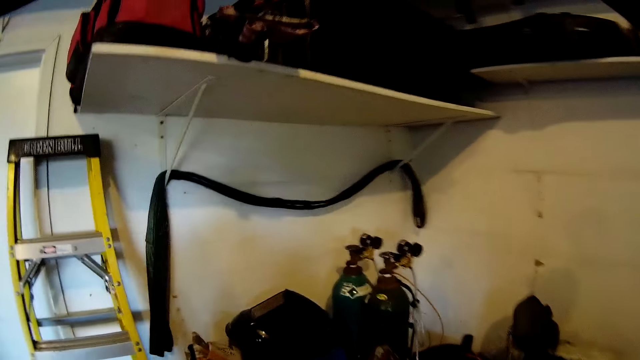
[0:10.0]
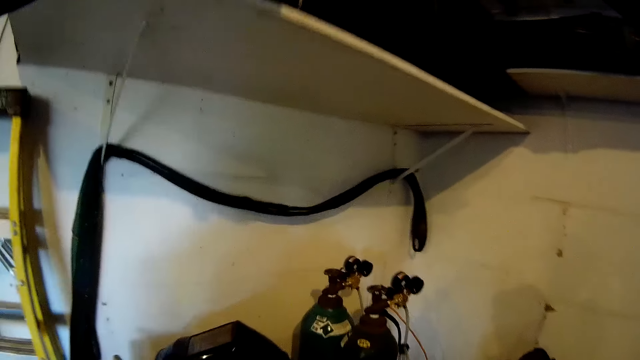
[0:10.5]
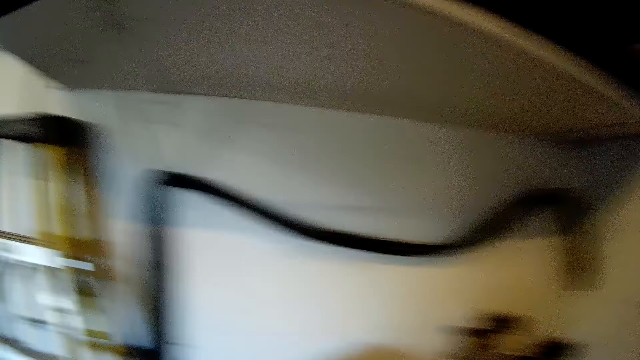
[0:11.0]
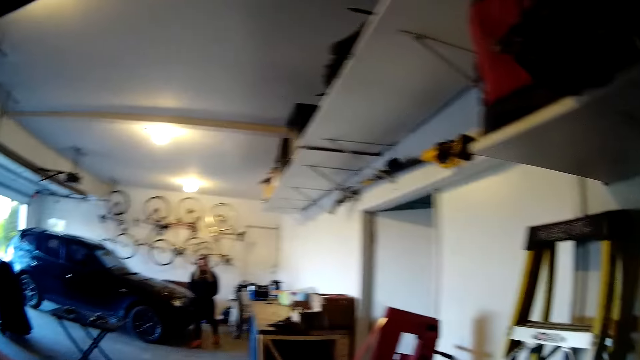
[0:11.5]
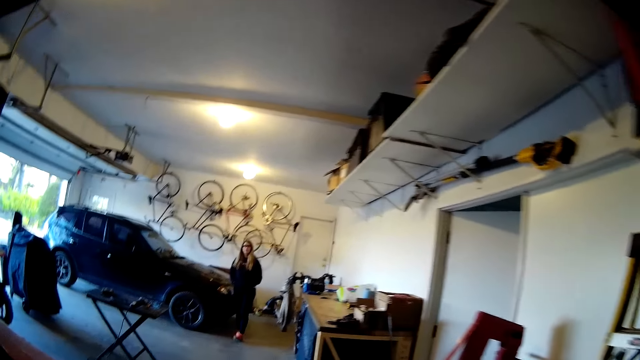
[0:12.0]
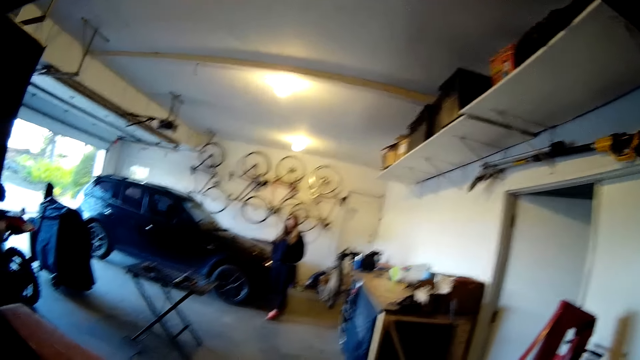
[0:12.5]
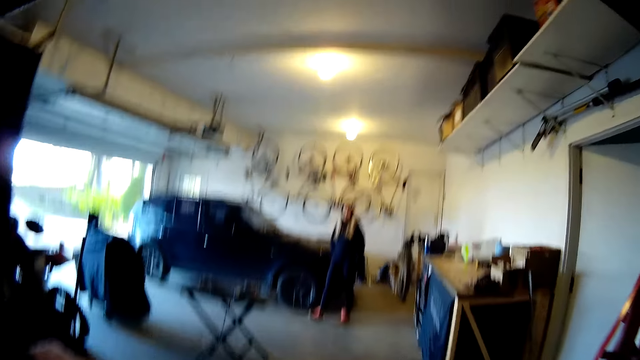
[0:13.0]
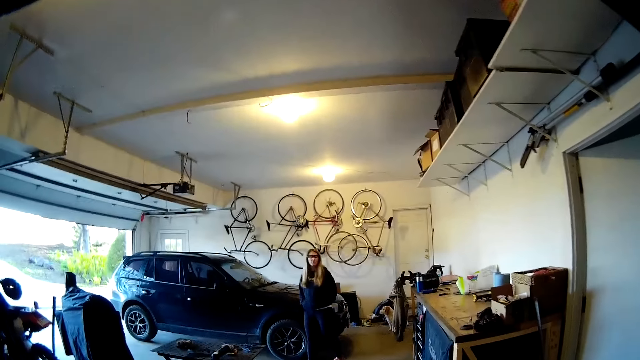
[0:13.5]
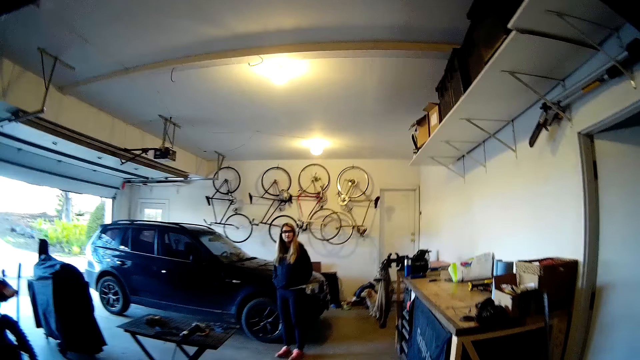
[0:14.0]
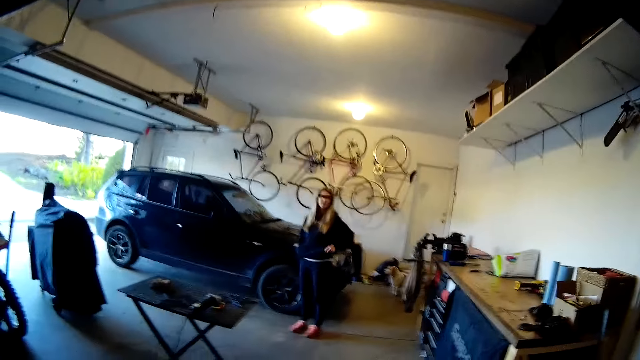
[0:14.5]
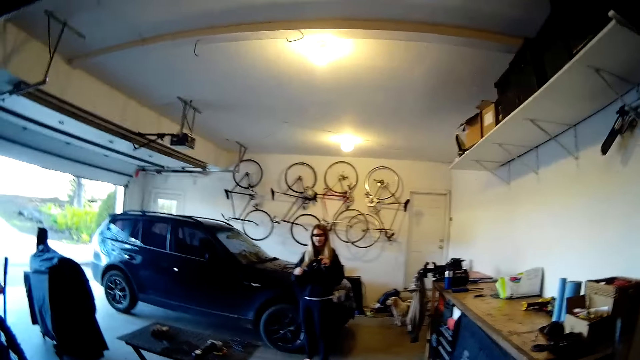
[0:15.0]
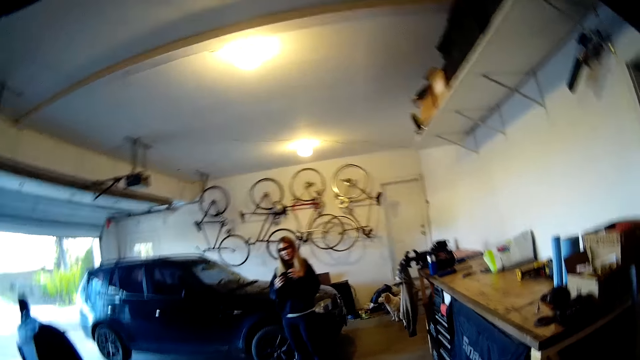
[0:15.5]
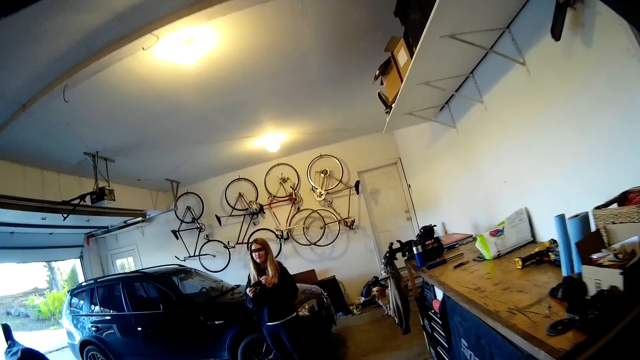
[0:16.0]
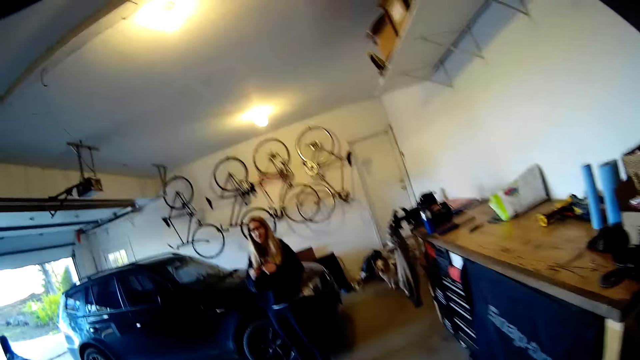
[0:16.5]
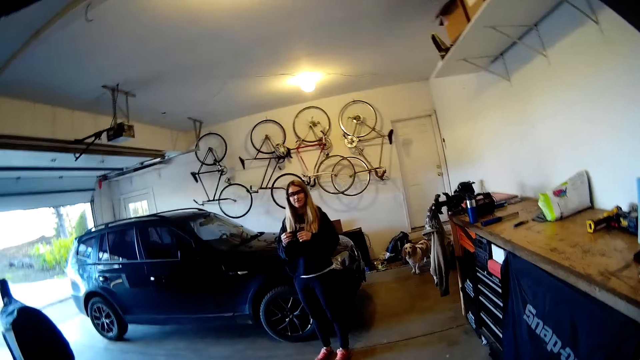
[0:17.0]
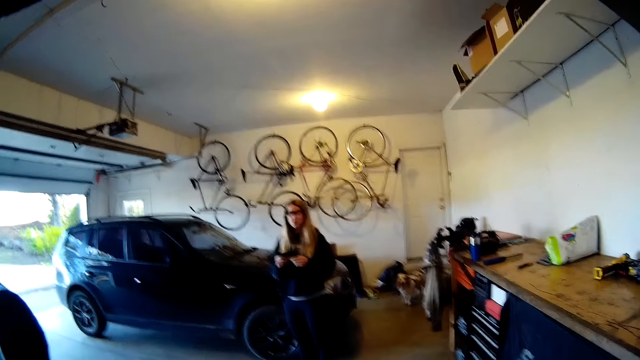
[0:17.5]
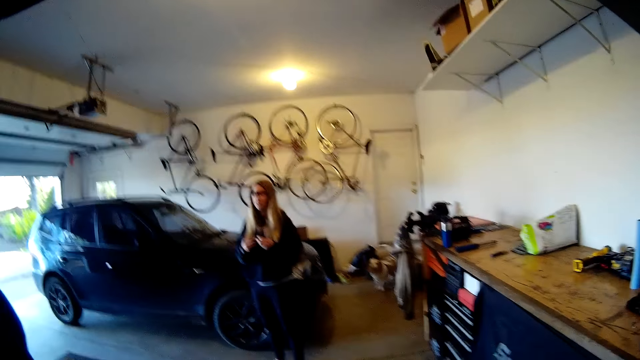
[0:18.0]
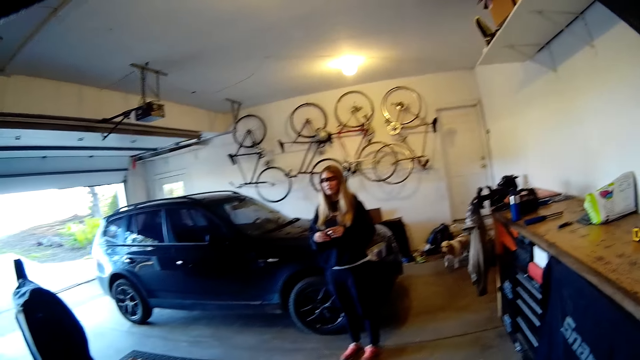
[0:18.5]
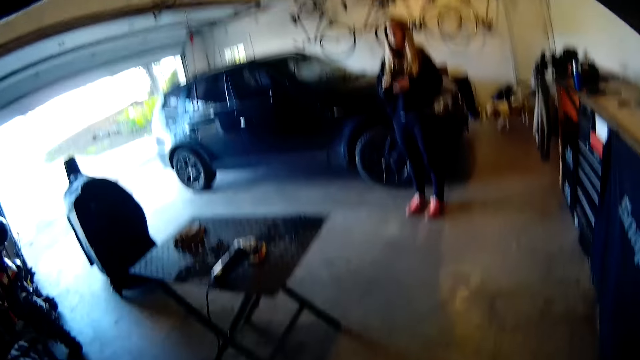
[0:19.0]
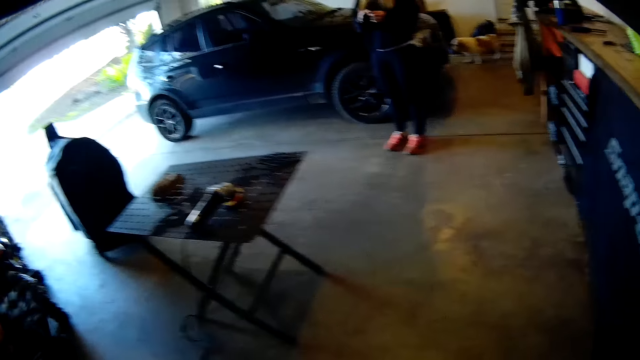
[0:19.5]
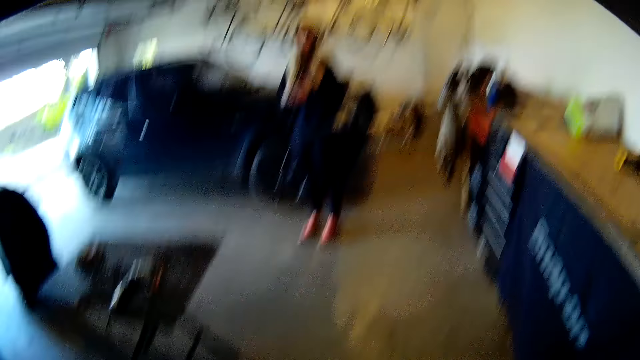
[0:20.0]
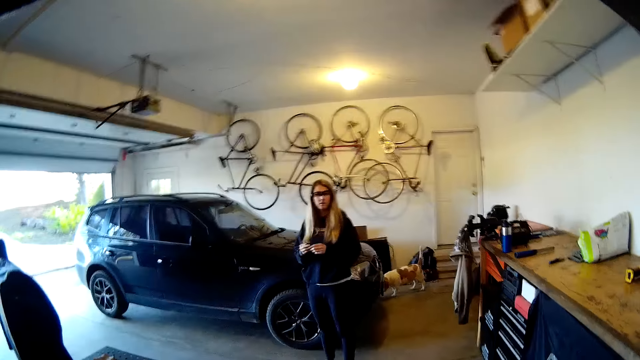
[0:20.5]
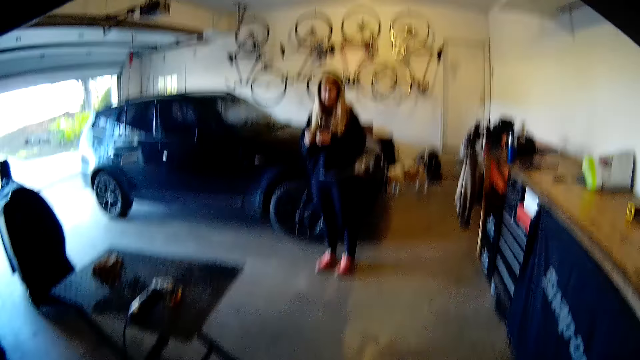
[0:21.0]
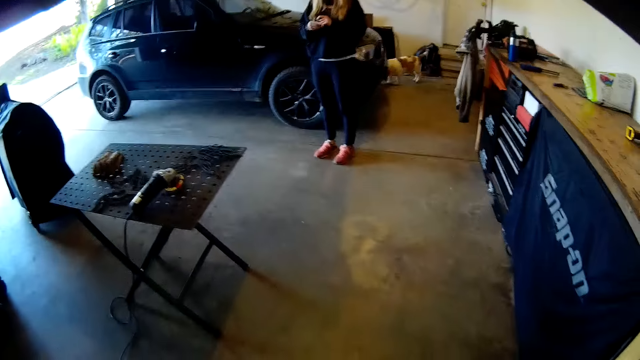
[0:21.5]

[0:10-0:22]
A lady walks in the workshop.

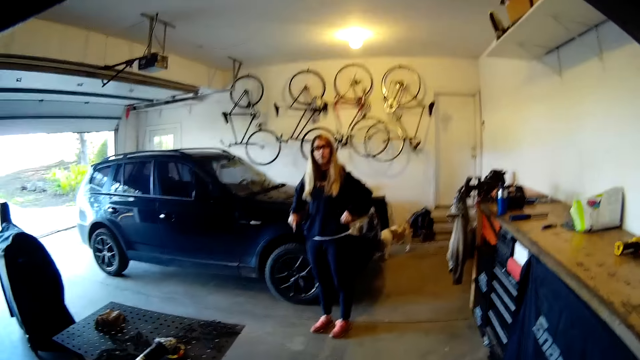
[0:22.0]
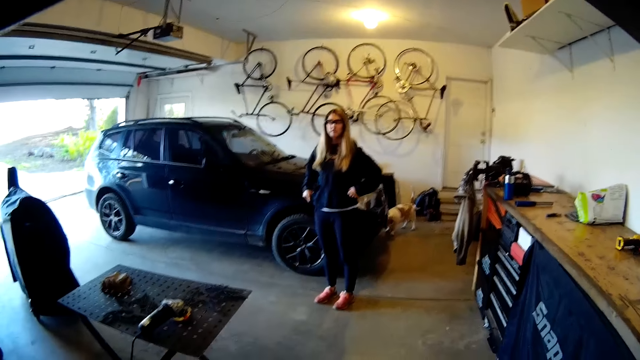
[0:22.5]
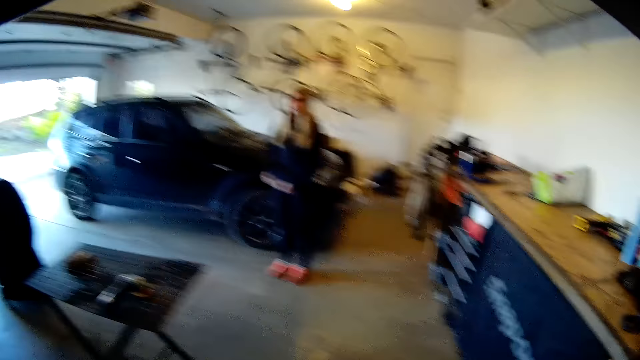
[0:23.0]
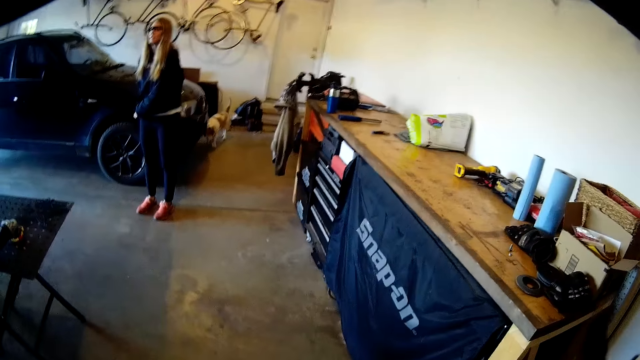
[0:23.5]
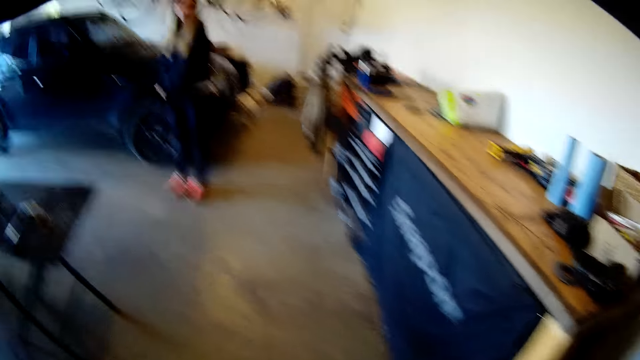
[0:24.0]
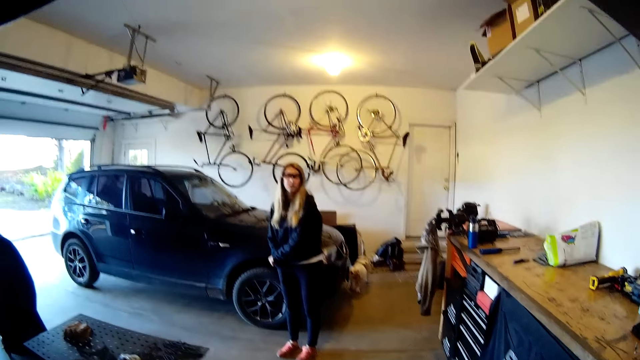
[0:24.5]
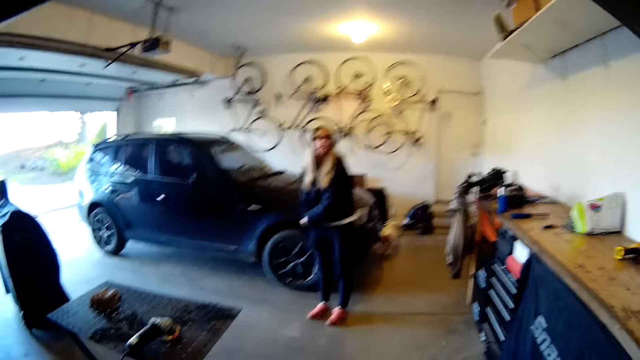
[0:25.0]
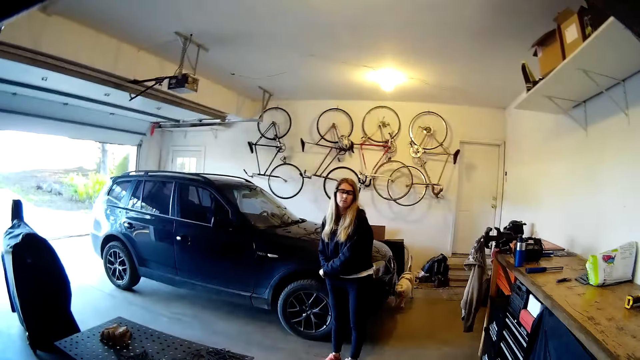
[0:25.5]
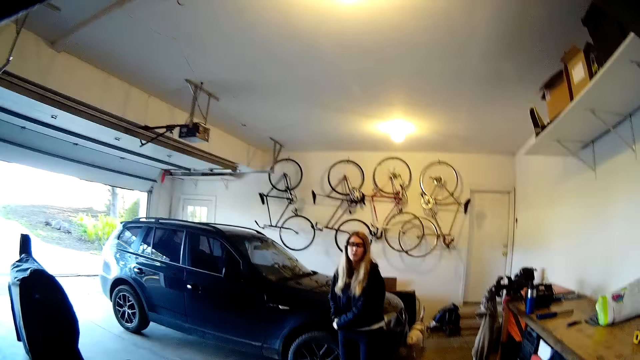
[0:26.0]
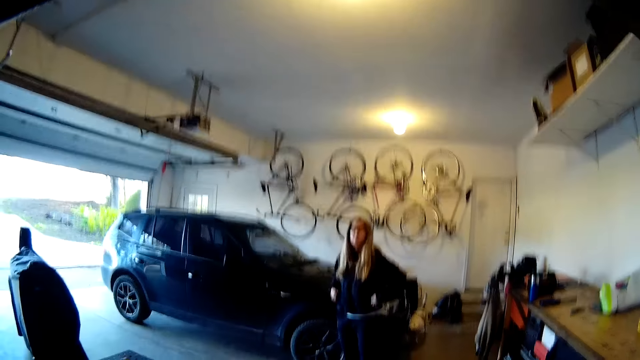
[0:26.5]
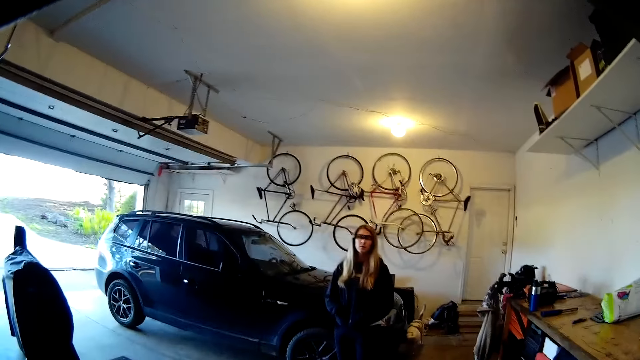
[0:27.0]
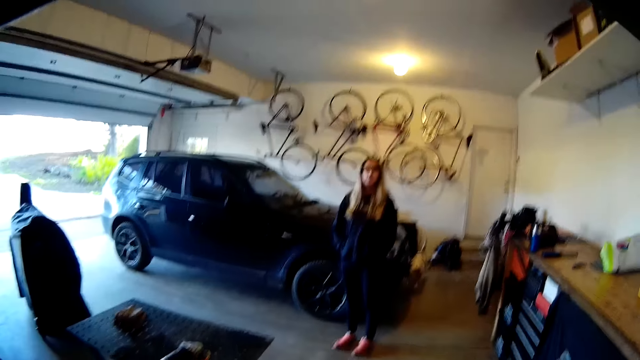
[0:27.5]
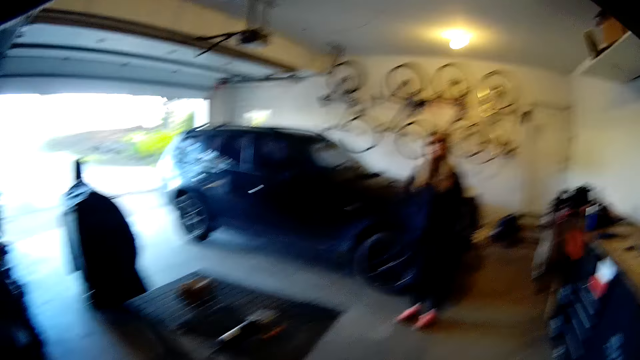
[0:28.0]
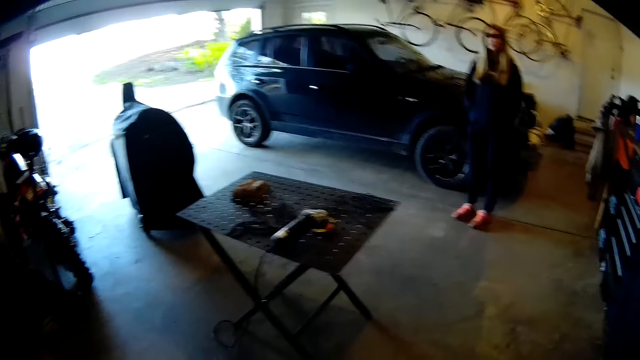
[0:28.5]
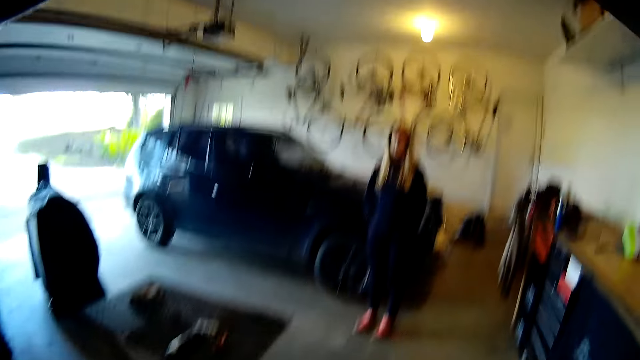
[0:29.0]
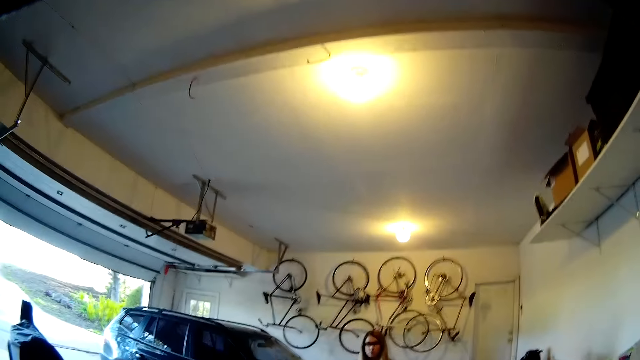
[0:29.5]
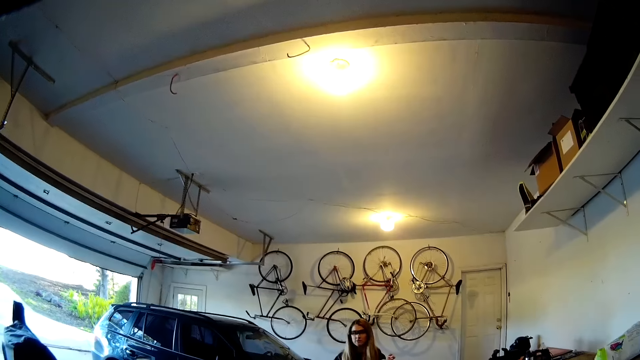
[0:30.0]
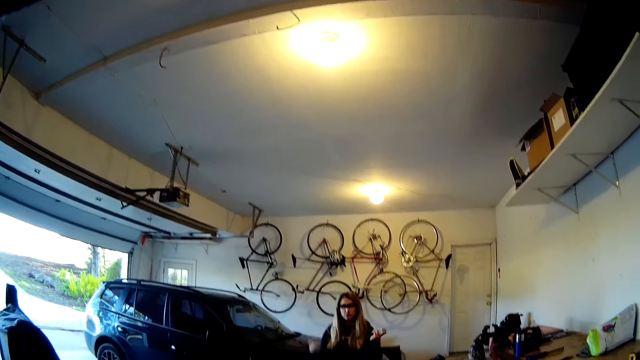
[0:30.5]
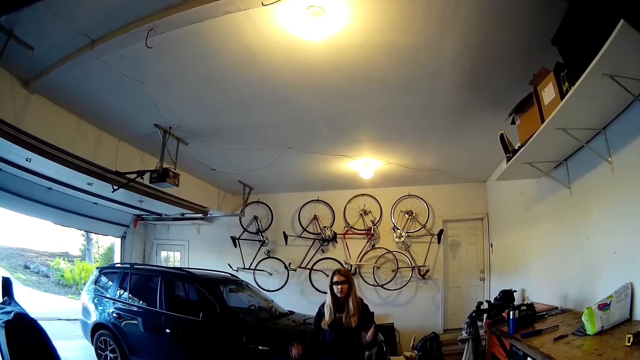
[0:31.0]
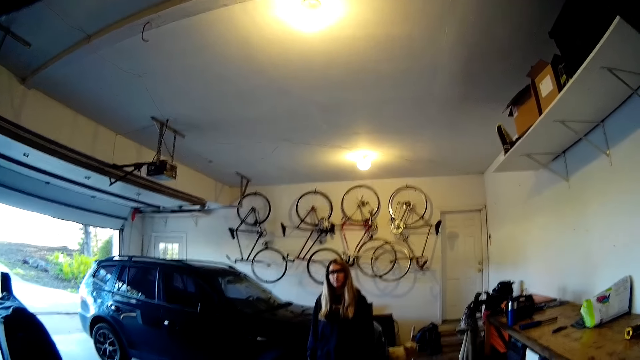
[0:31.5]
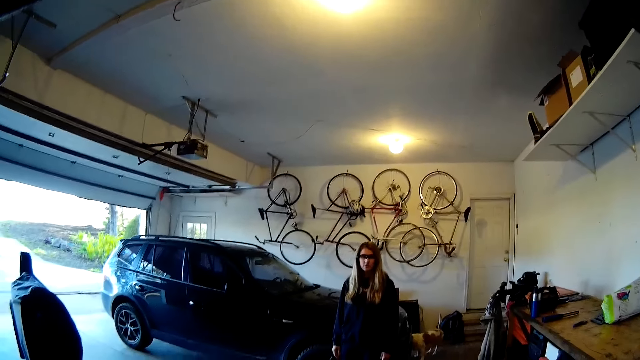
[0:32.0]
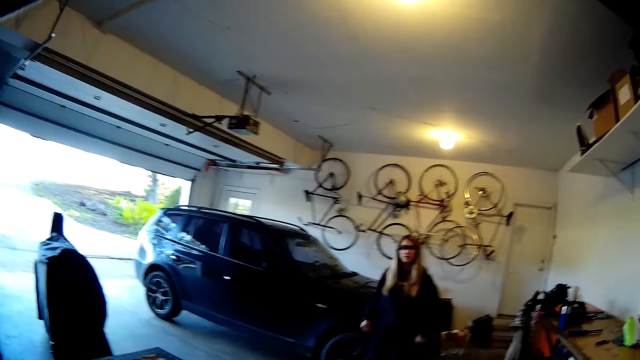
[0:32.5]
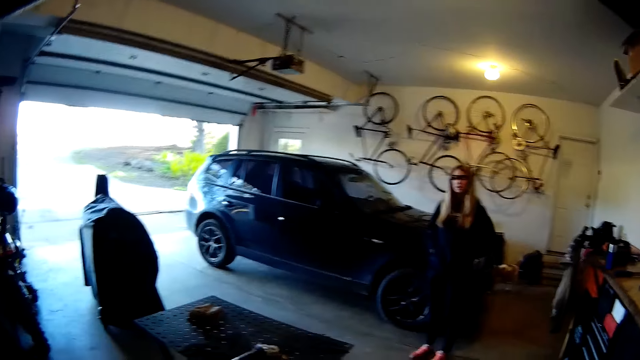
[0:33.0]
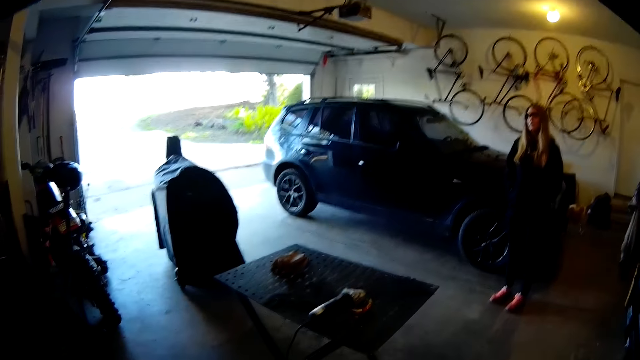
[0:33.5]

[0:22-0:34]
A lady gestures out.
